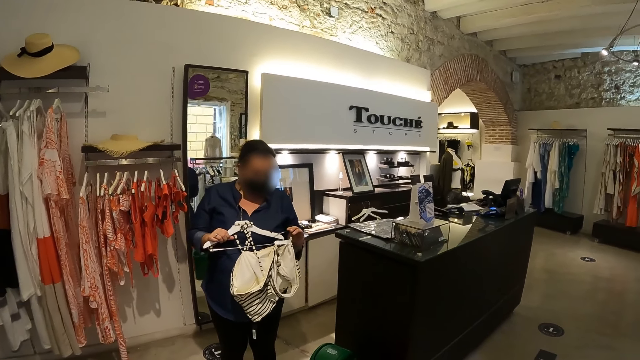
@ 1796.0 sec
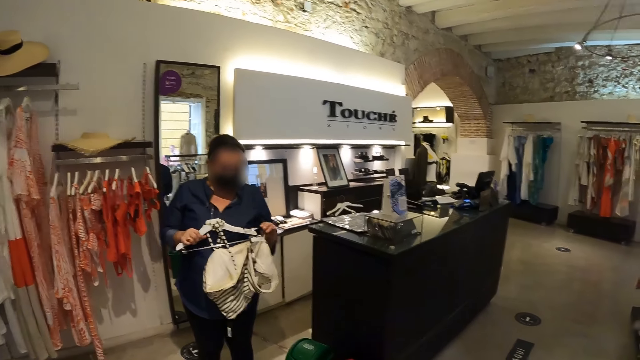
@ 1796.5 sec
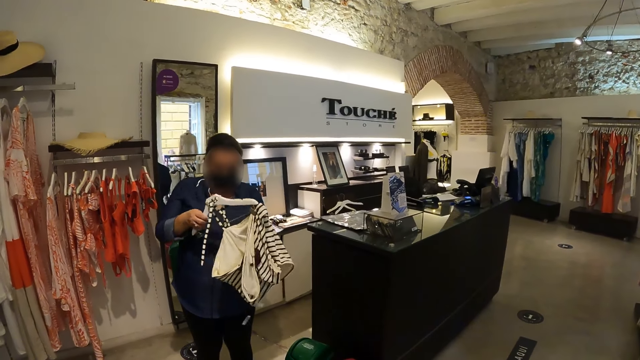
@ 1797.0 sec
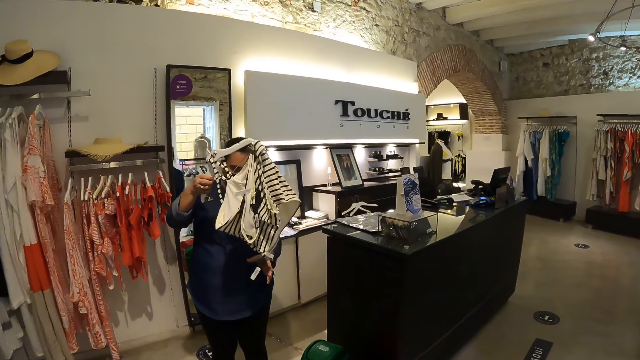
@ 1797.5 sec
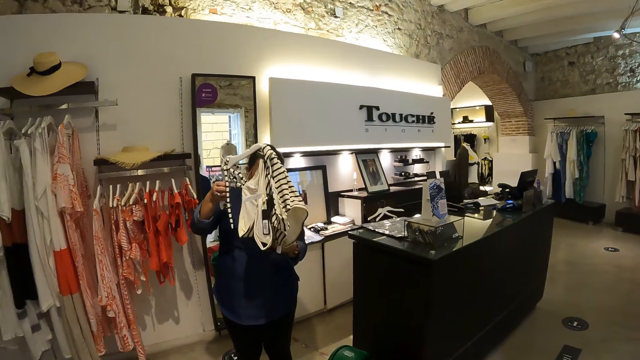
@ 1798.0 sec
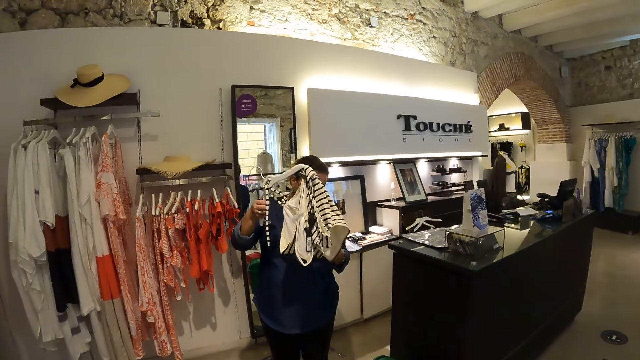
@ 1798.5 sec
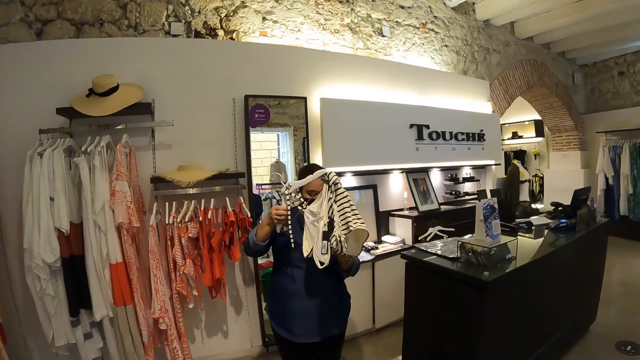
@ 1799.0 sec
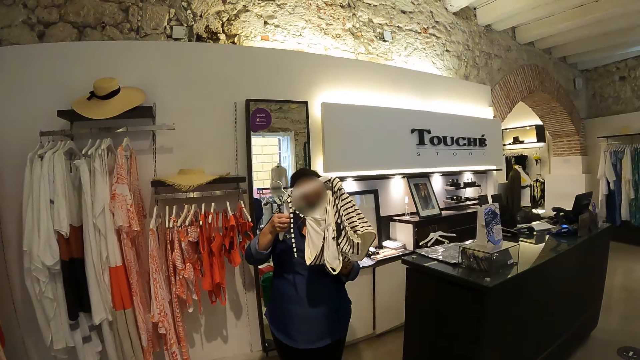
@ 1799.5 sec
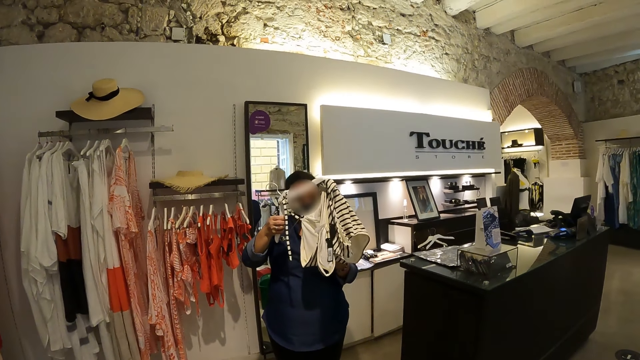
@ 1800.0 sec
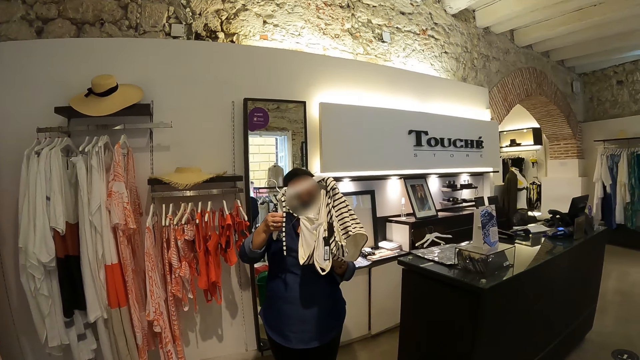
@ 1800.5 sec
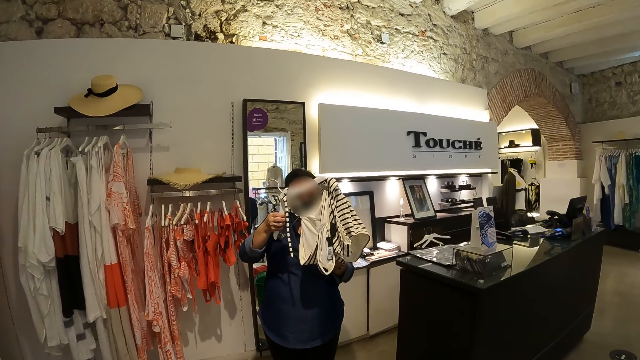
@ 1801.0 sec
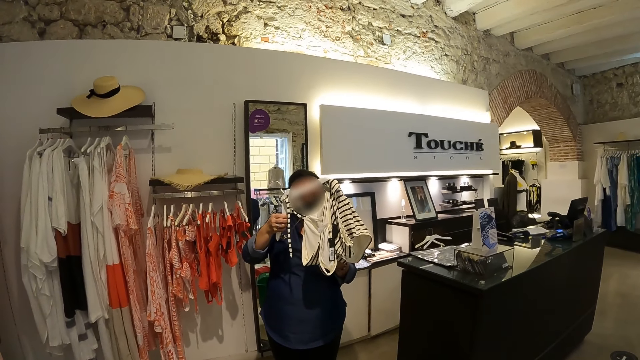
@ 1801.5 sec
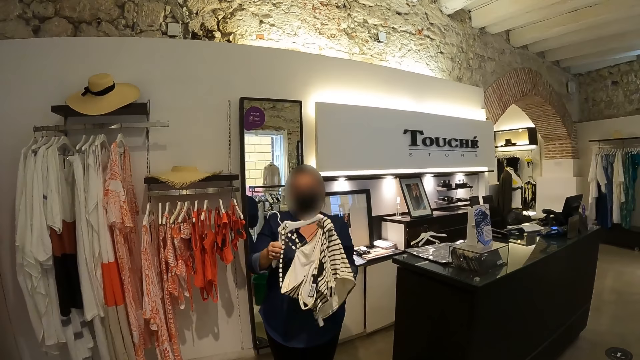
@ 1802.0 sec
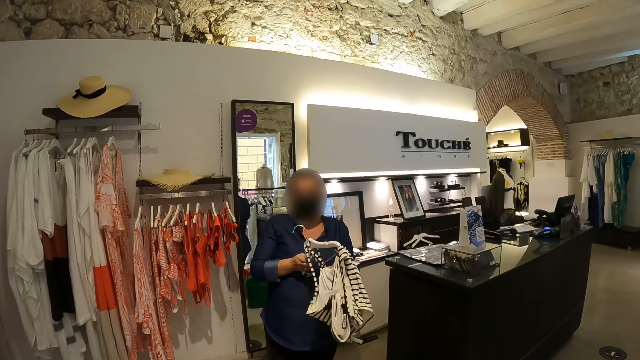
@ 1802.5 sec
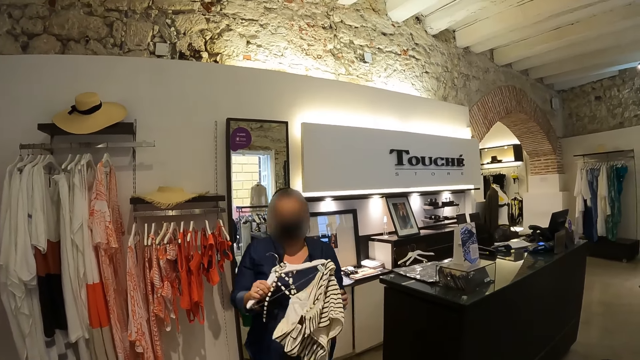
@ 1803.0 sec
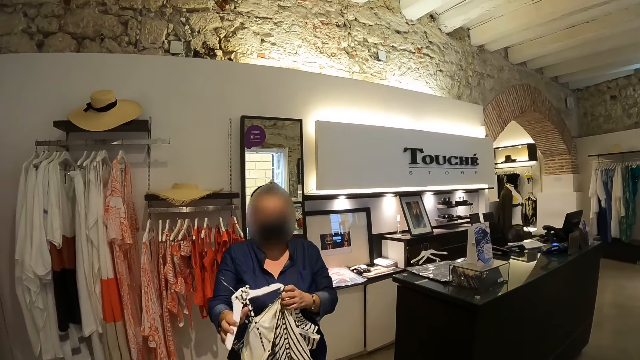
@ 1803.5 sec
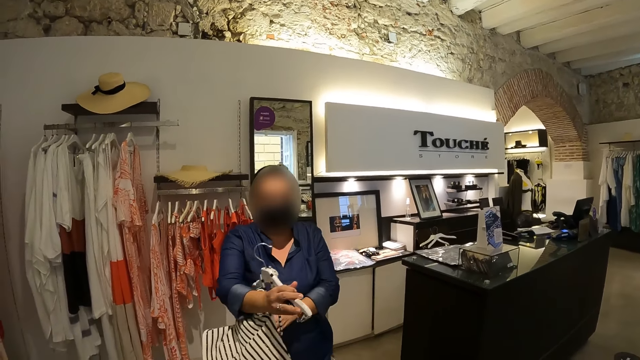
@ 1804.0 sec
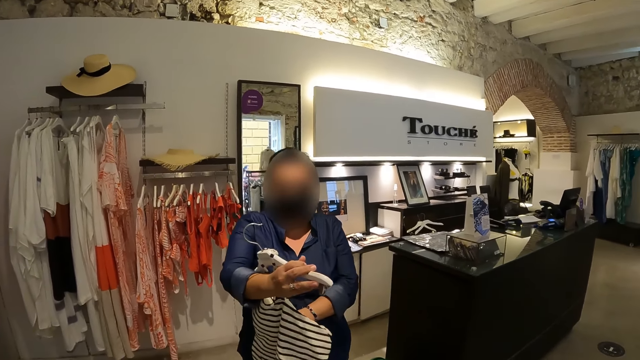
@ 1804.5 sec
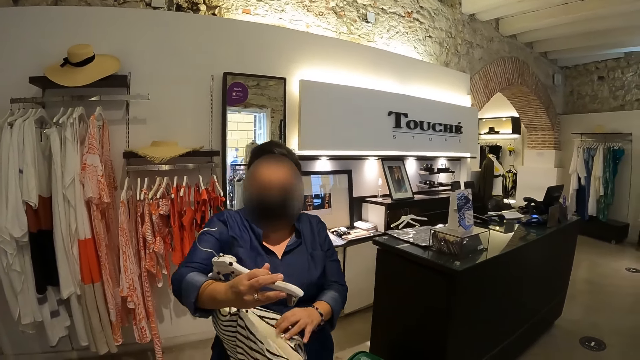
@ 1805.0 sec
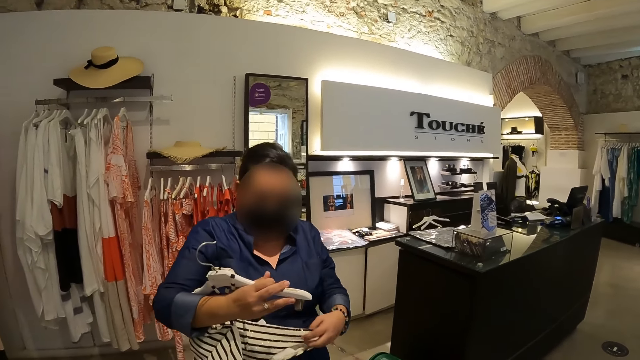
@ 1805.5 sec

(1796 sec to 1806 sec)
A person inspects a cloth.

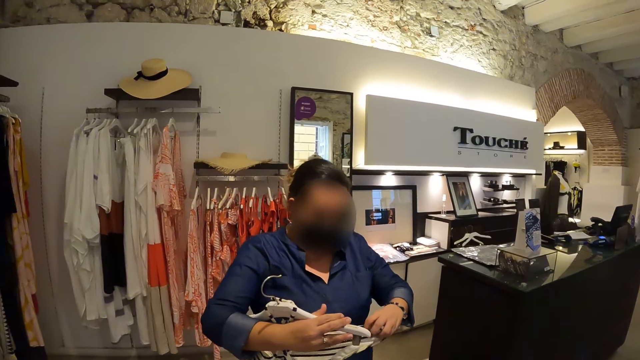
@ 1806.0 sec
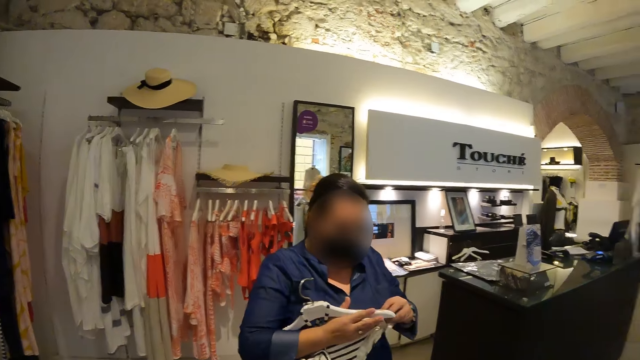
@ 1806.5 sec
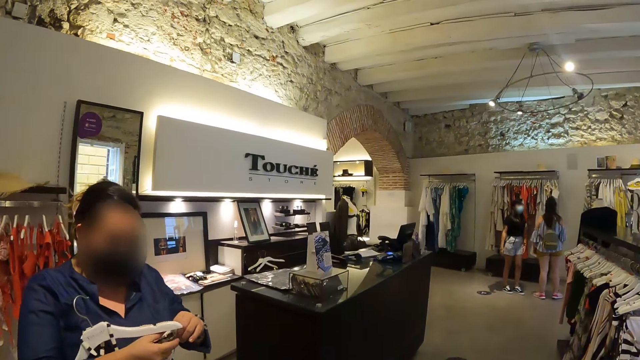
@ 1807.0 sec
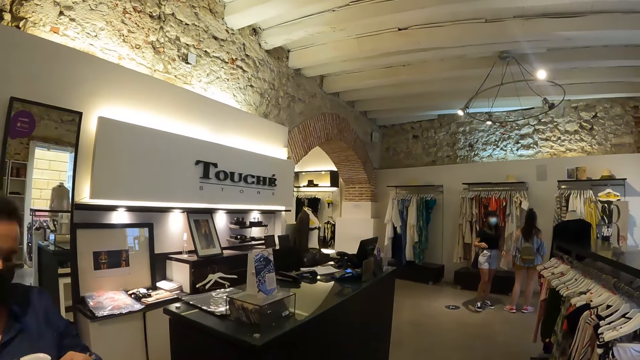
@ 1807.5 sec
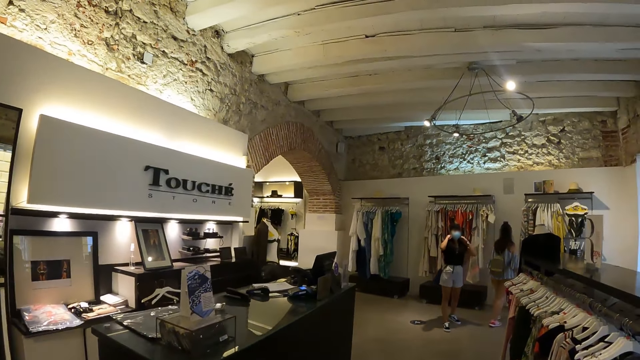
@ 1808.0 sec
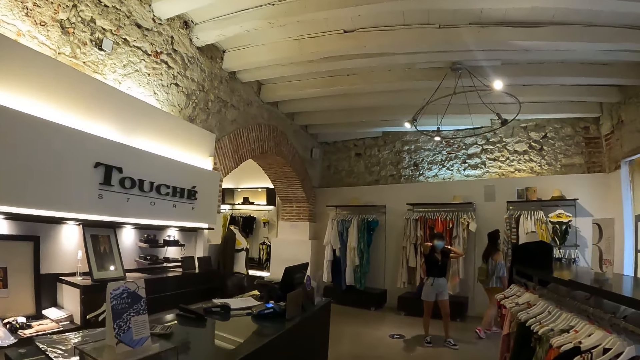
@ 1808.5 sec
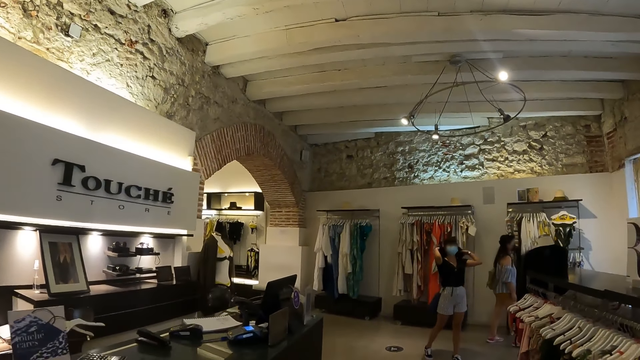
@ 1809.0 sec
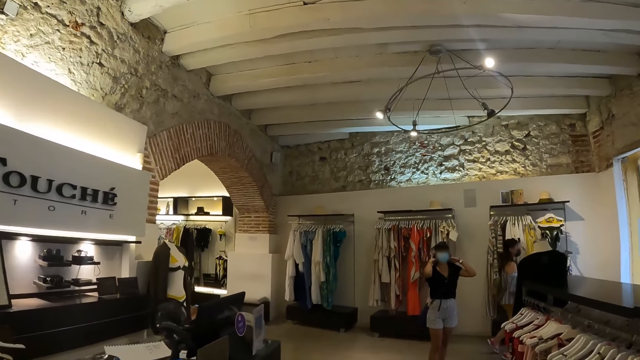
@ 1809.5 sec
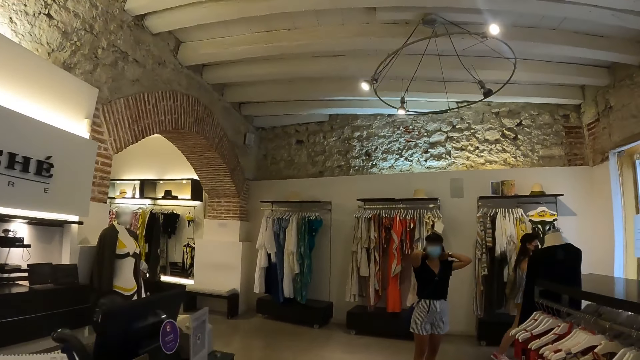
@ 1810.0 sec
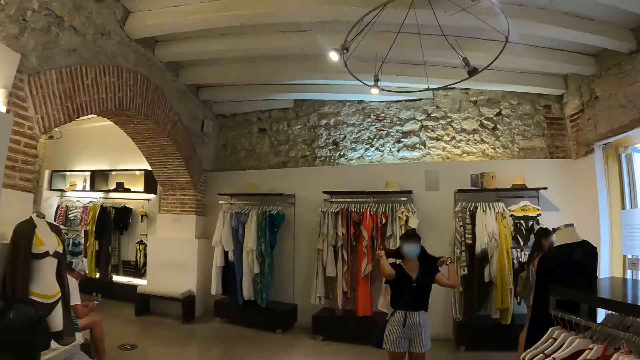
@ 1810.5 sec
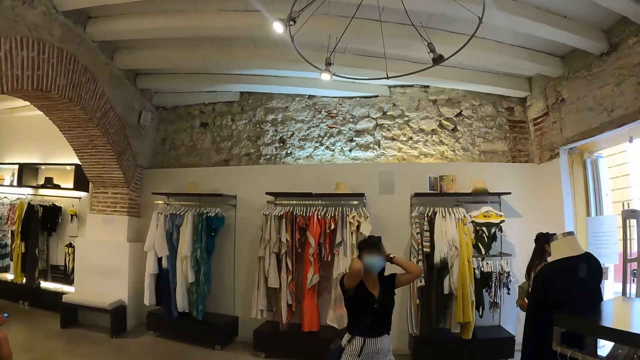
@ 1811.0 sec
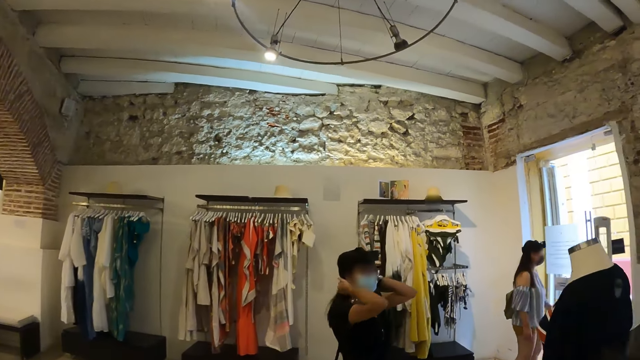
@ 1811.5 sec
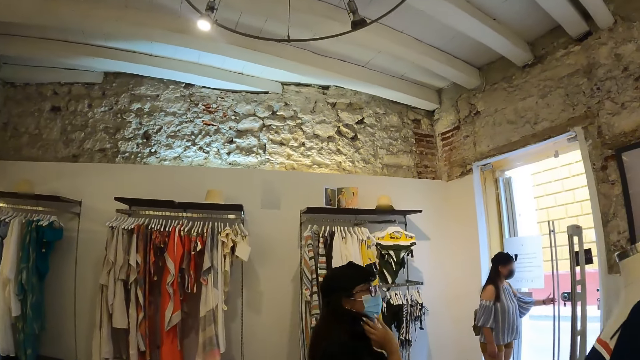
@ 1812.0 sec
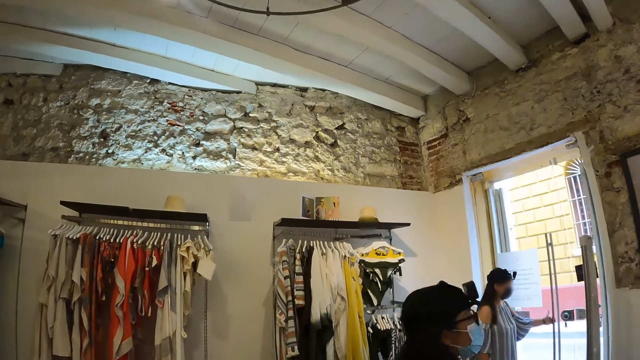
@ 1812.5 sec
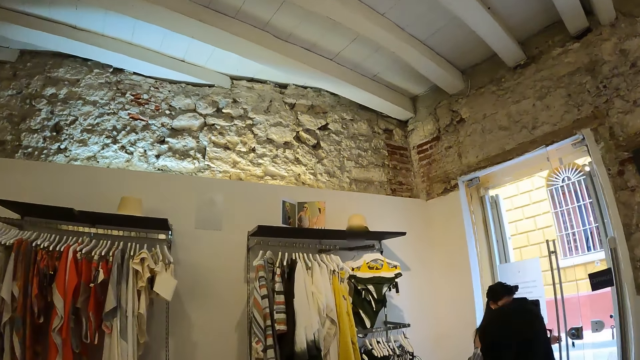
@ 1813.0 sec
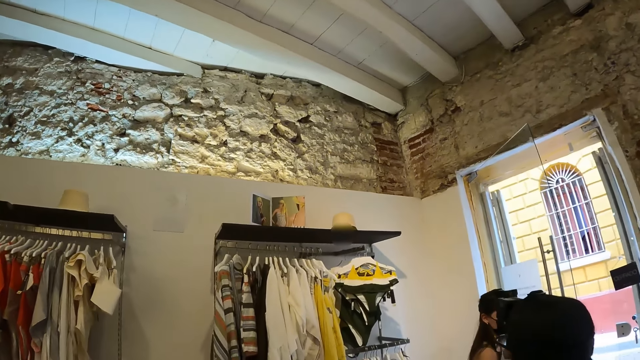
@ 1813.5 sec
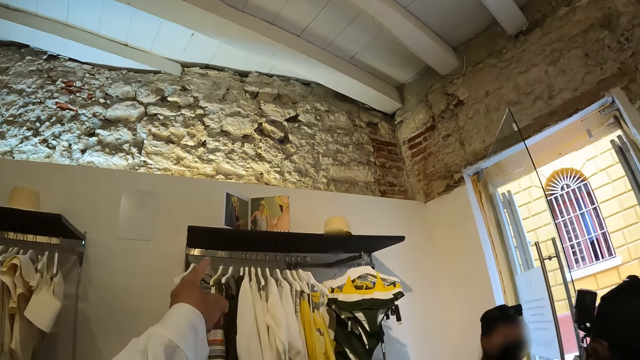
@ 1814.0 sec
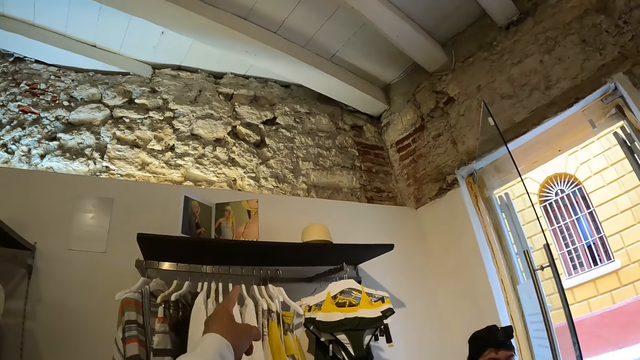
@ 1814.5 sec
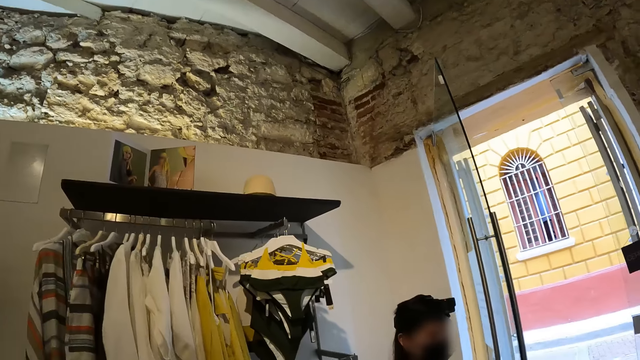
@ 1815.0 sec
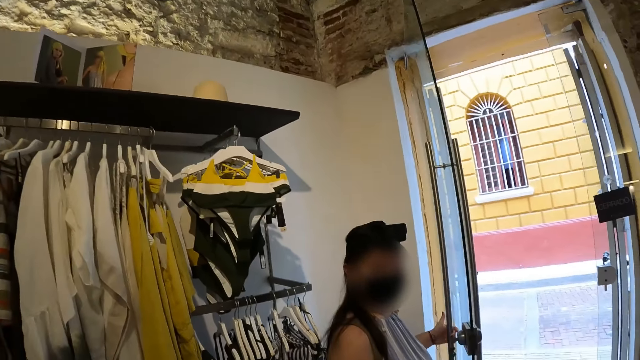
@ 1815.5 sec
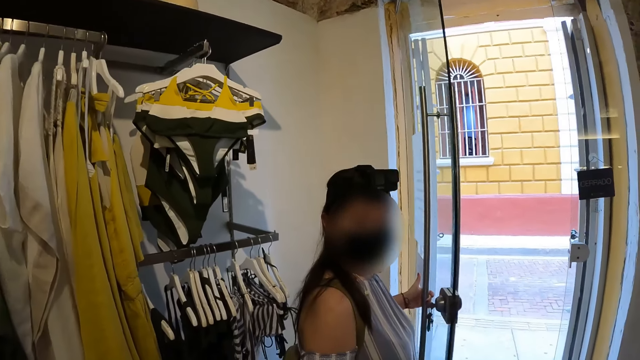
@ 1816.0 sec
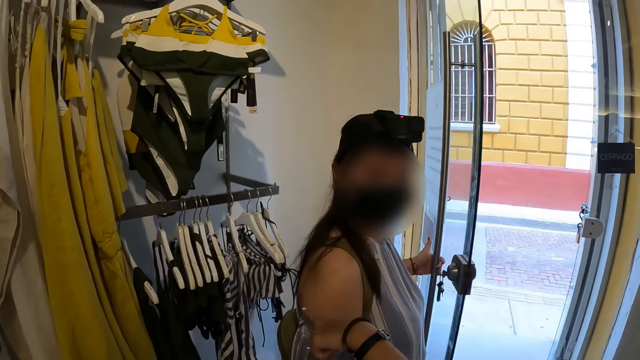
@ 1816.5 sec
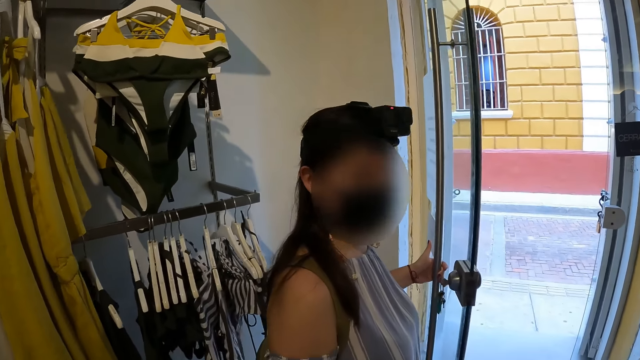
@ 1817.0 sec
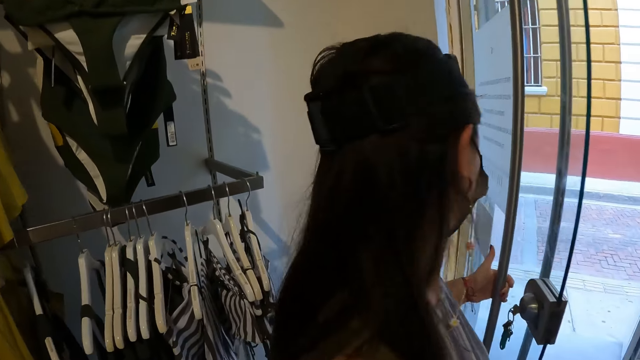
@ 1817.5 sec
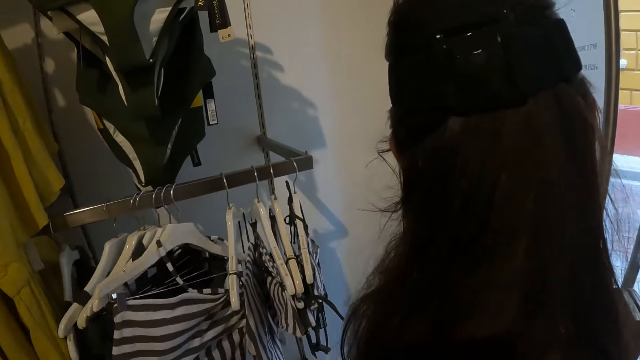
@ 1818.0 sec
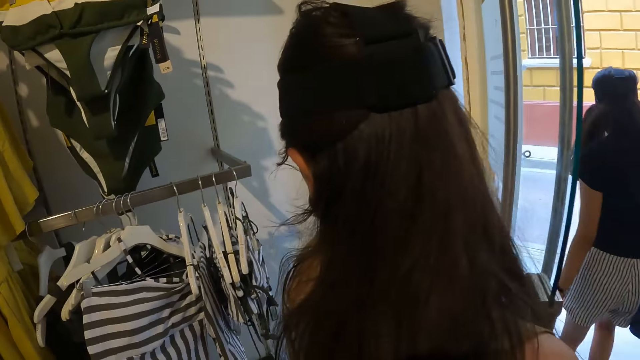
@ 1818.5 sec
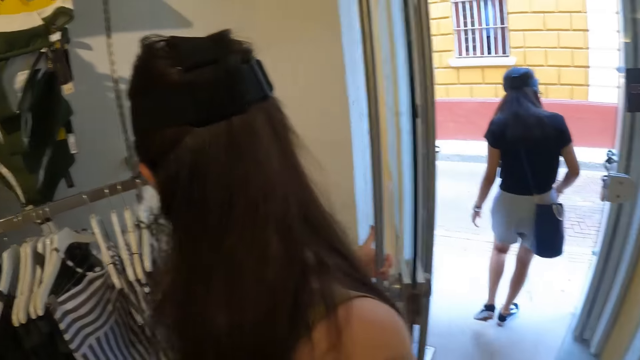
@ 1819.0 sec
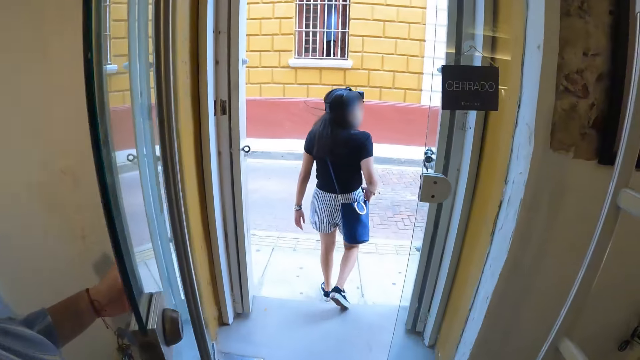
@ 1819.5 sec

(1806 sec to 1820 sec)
The camera wearer walks around. She points at a picture with her left hand. She converses with a lady. She touches the hanged clothes.
